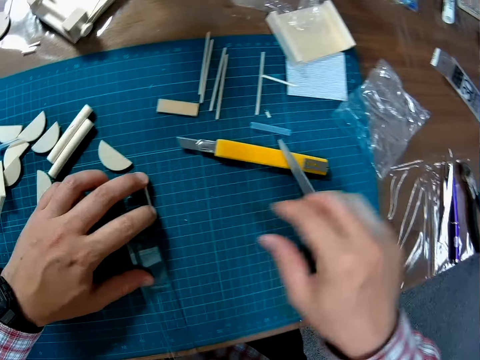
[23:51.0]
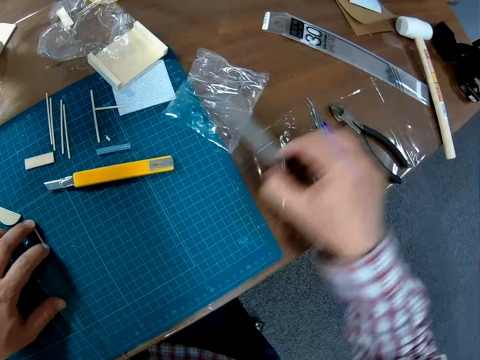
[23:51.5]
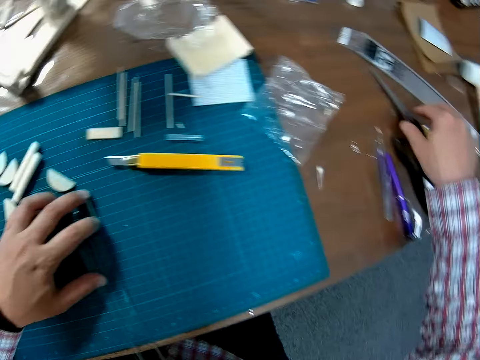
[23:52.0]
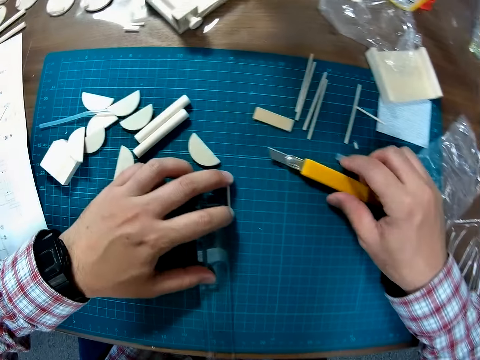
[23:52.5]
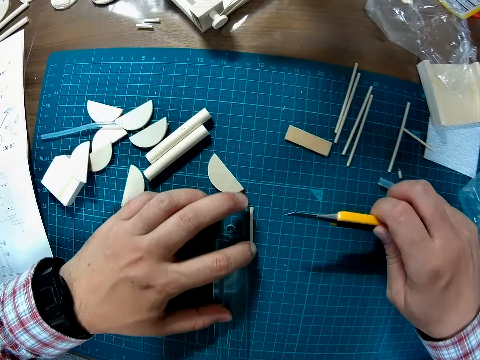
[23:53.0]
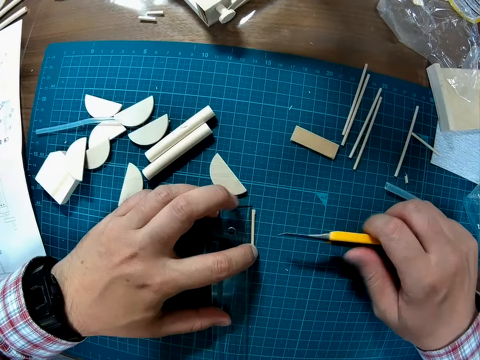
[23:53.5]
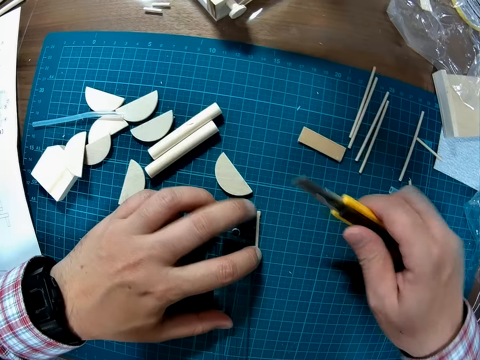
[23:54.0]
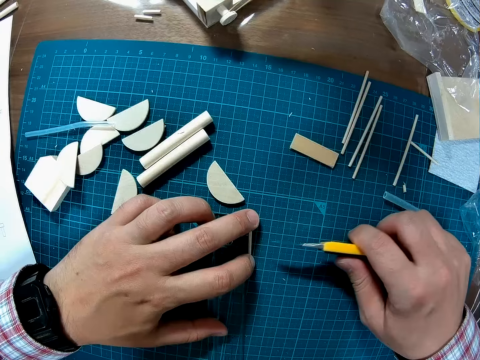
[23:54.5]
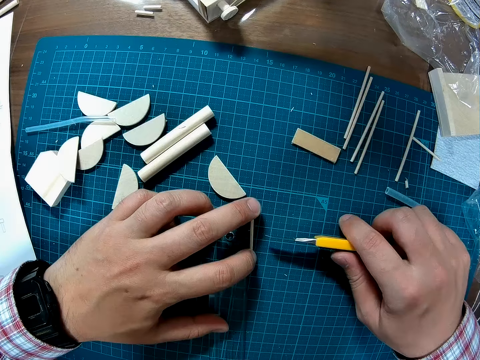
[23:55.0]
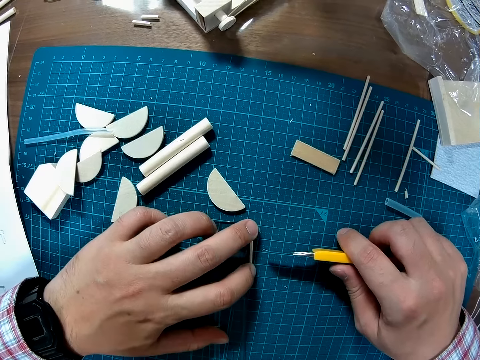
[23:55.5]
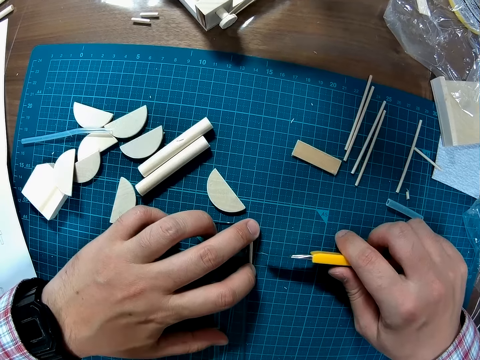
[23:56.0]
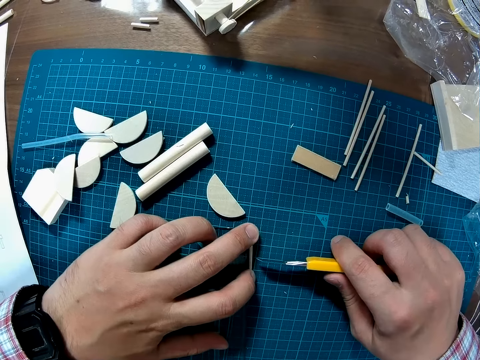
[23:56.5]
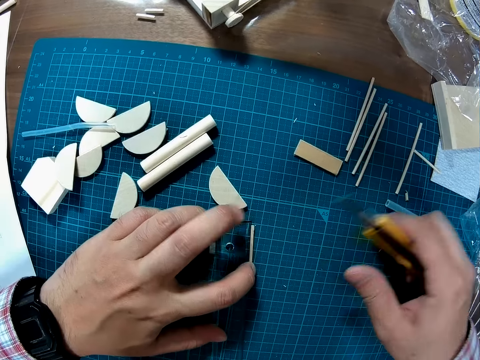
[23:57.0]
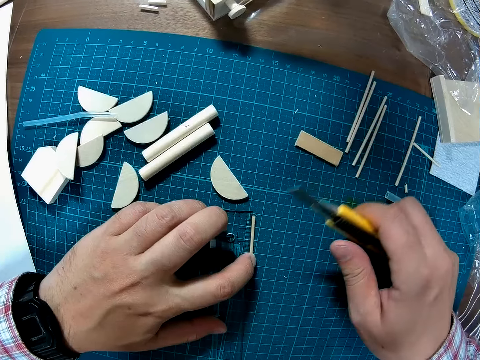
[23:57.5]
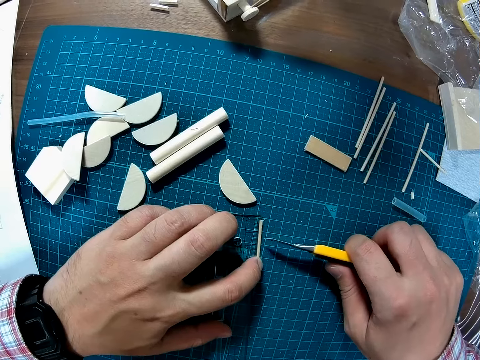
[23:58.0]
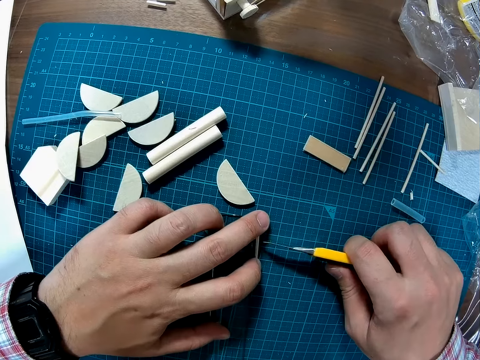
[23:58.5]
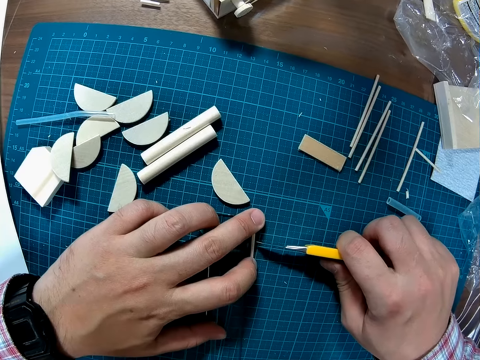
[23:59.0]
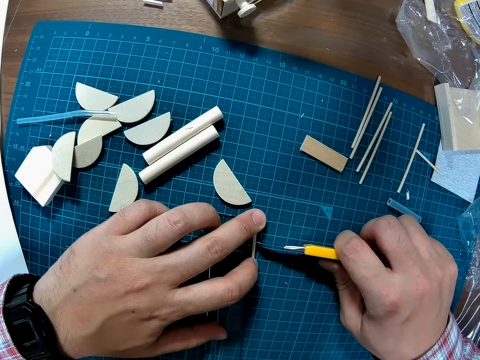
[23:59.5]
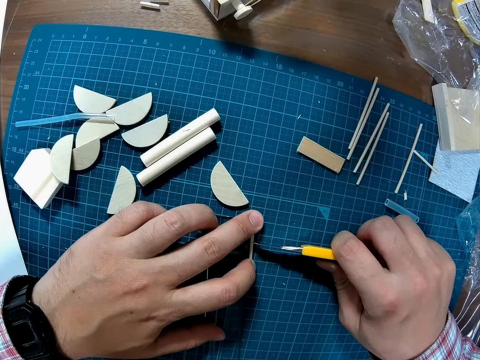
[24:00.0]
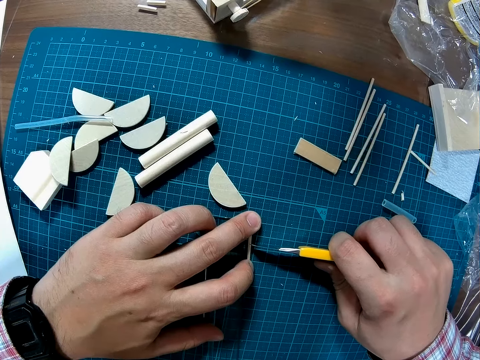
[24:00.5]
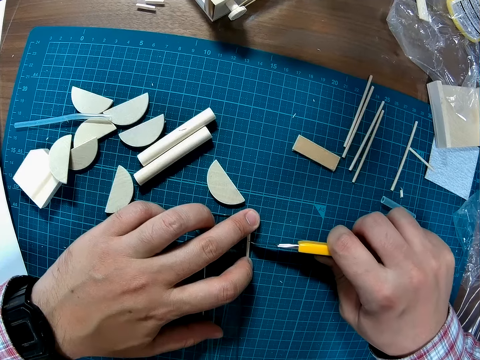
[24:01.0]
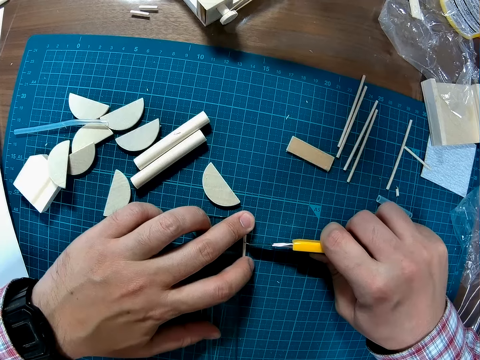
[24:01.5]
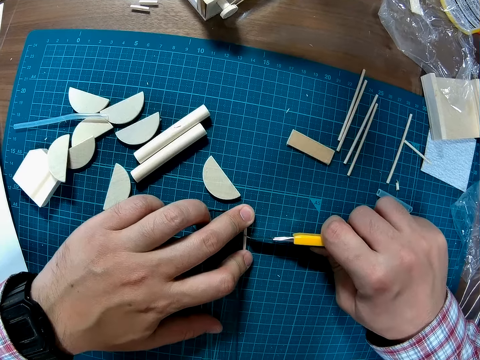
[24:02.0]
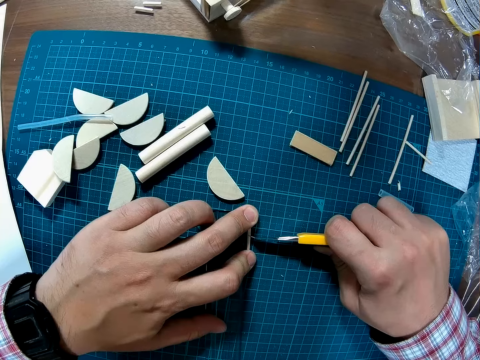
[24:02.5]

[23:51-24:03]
The camera wearer moves the scissors from one part of the table to another. They pick up the paper cutting blade from the table. They mark the metal with the blade. They cut the craft metal stick.

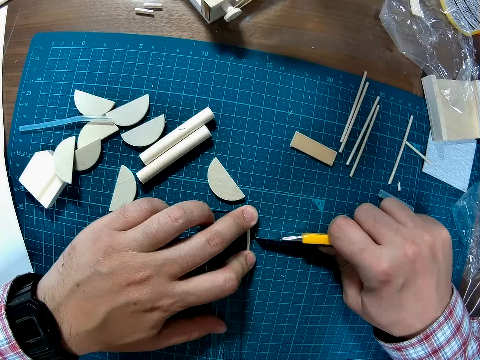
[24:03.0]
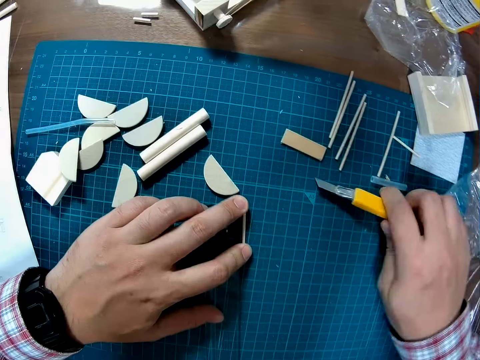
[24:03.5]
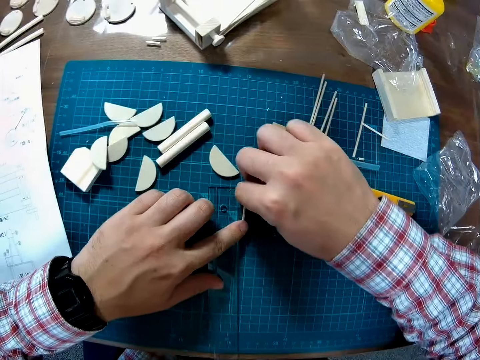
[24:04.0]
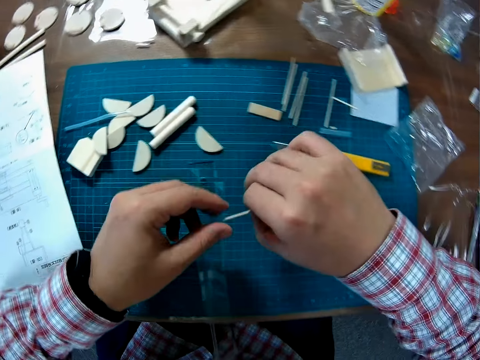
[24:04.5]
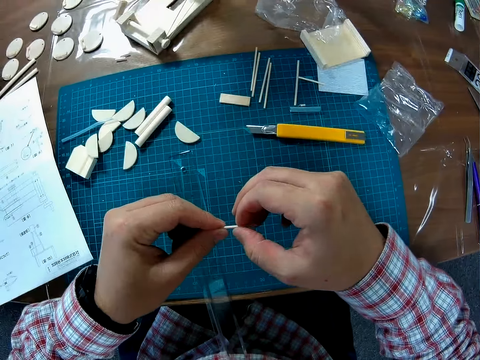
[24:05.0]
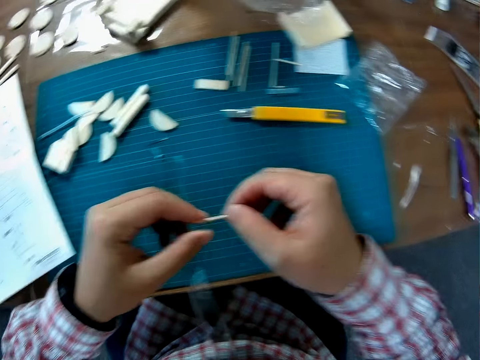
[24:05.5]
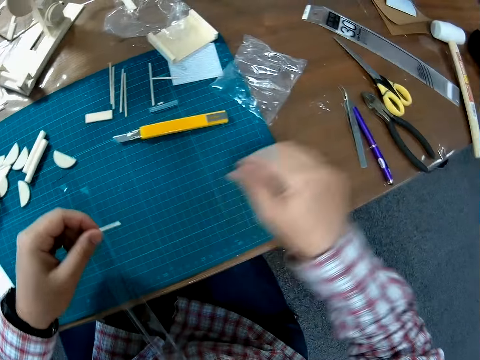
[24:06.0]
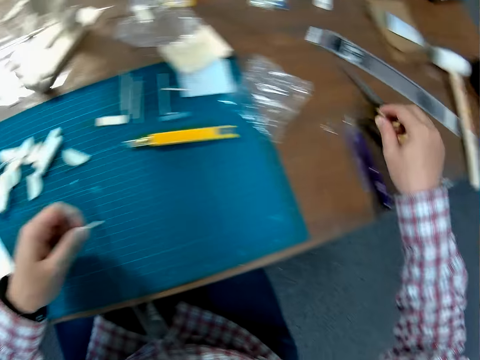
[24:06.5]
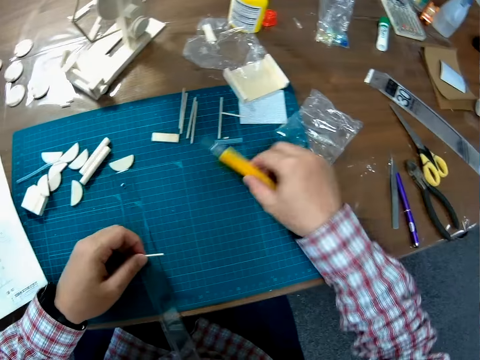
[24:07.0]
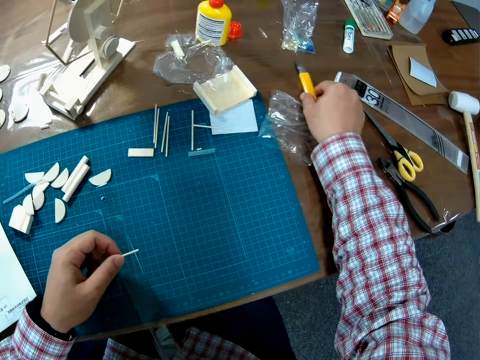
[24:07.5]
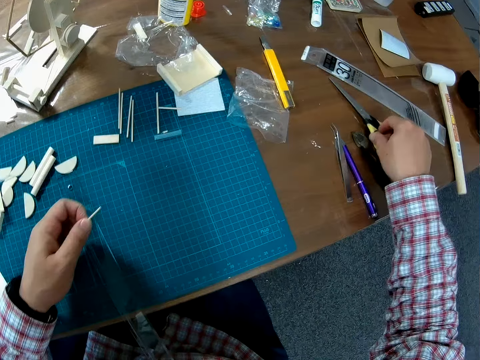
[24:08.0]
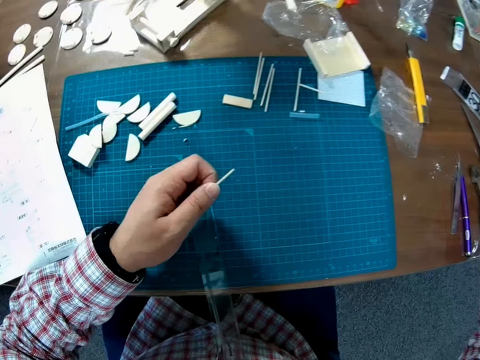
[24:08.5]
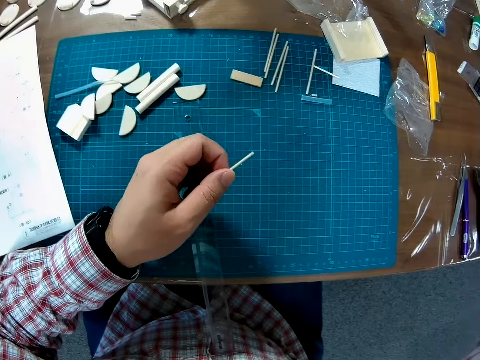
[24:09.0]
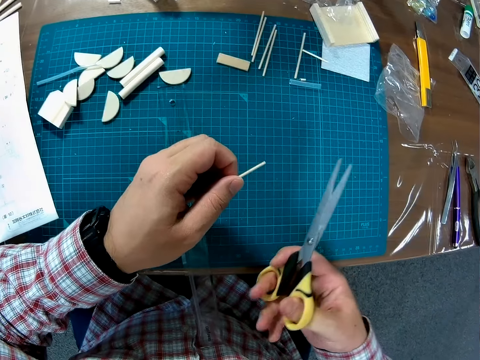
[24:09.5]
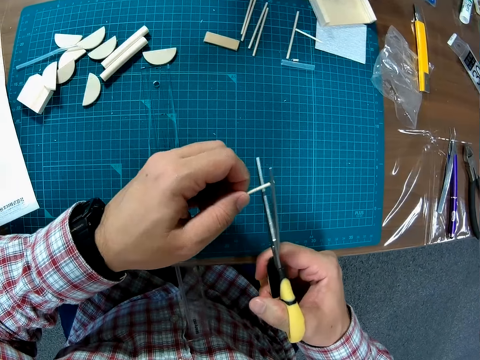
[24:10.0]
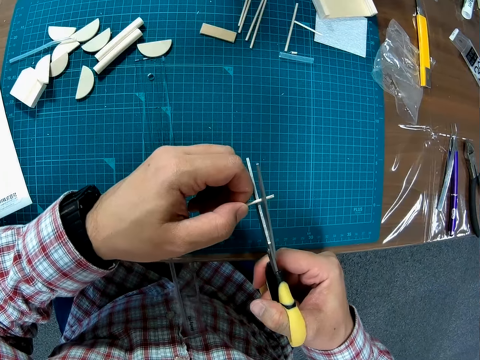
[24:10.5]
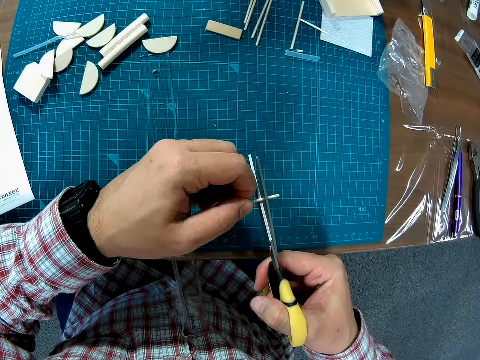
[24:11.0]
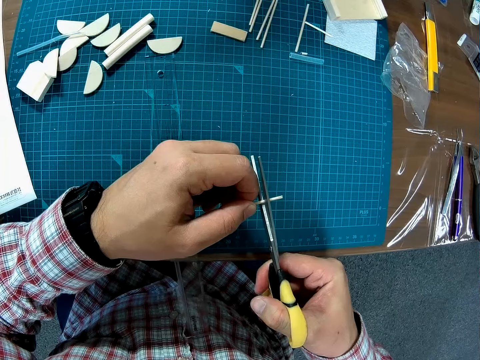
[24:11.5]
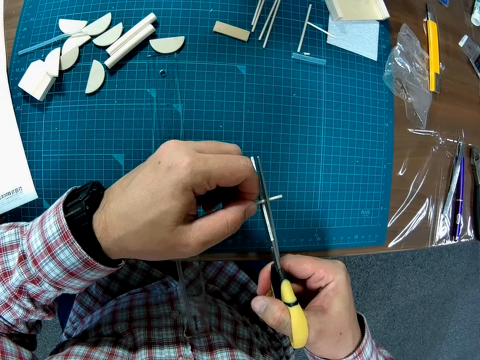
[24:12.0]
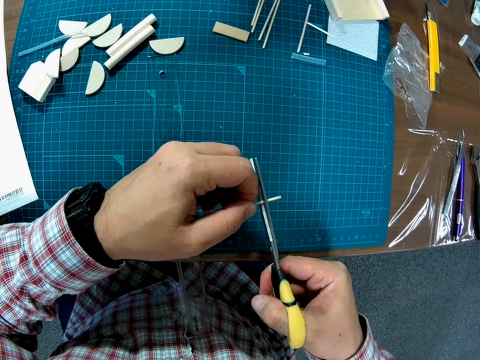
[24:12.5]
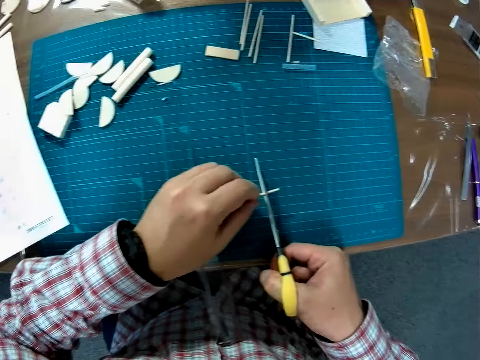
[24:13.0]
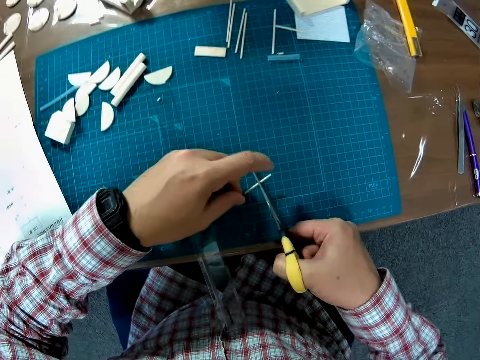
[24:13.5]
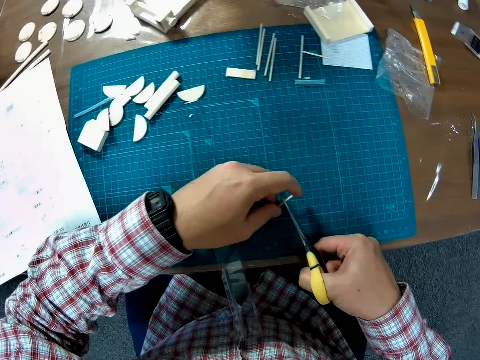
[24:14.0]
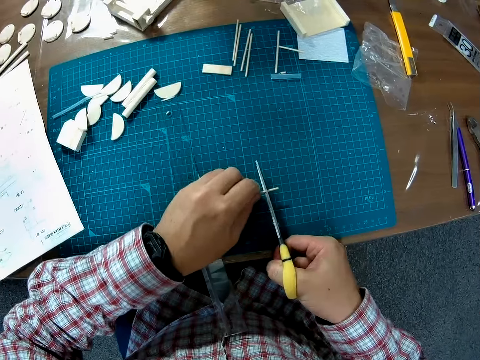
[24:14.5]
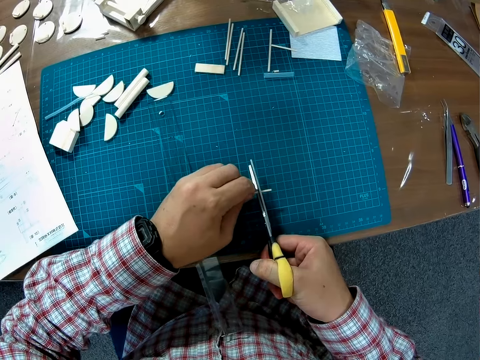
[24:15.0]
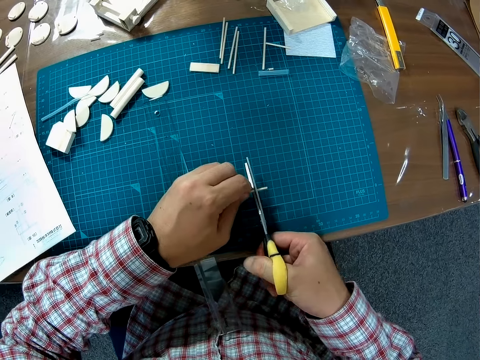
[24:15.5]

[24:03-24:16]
The camera wearer drops the blade on the table. They pick up the metal from the table. They move the paper cutting blade to another part of the table. They take up the scissors from the table. They try to cut the metal with the scissors.

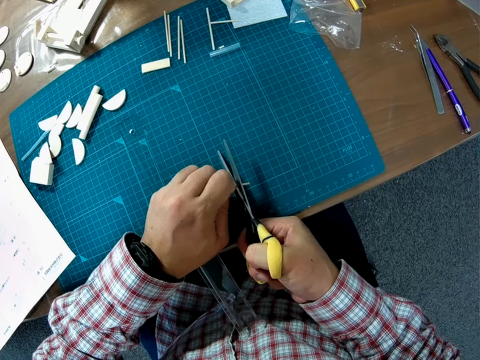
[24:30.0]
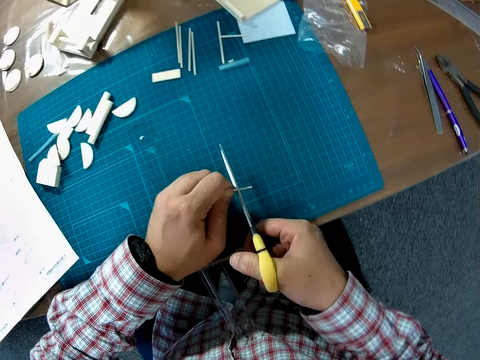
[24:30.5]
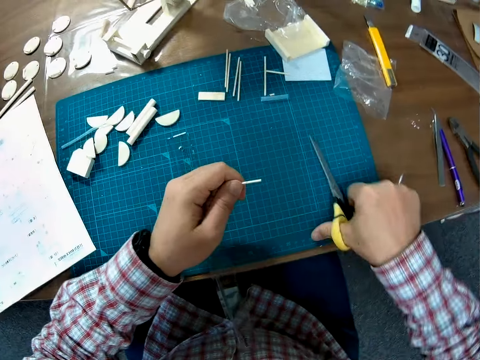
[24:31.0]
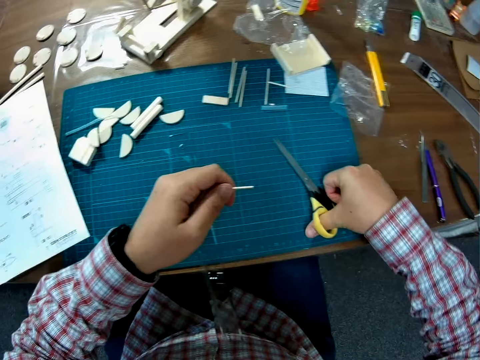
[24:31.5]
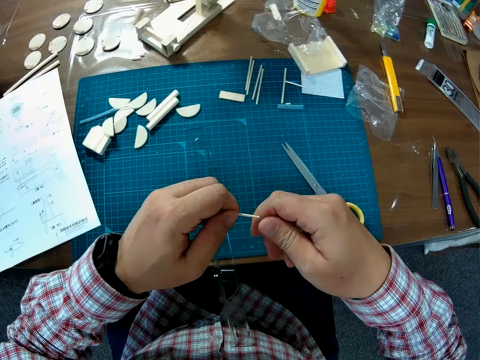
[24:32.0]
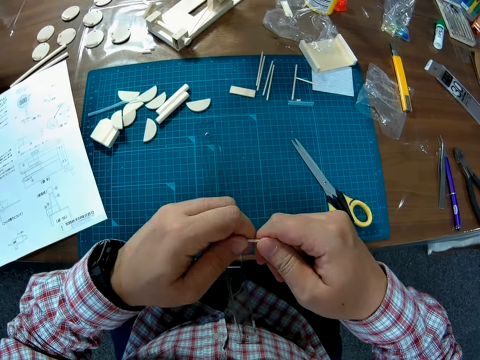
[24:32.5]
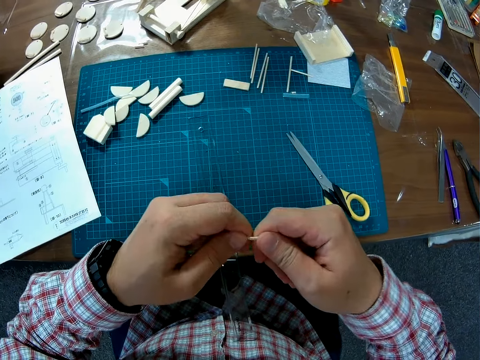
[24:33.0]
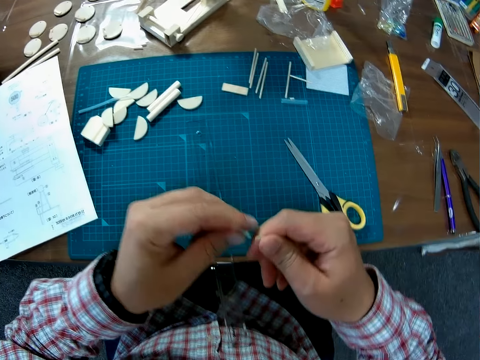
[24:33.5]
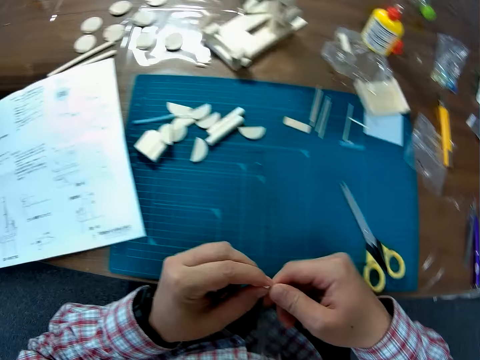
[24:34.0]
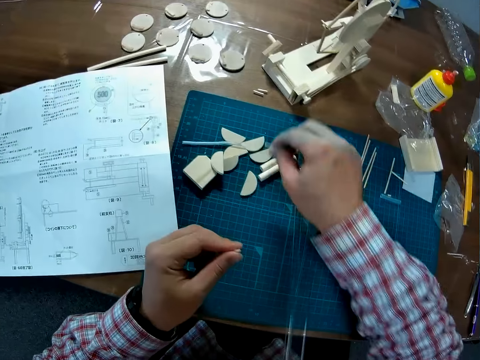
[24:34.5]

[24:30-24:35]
The camera wearer keeps the scissors on the table. He breaks the metal into two with his hands.
